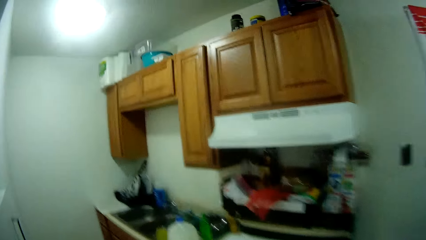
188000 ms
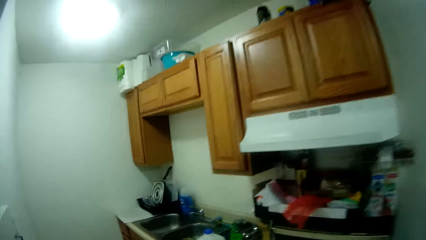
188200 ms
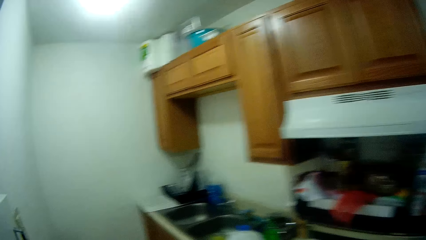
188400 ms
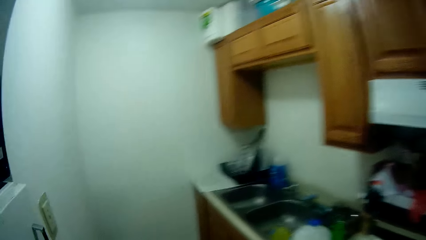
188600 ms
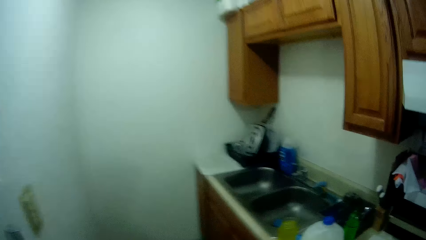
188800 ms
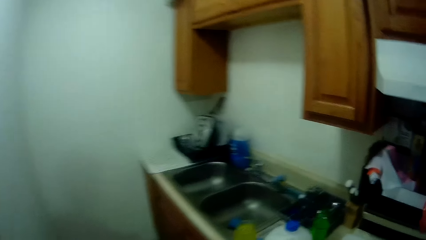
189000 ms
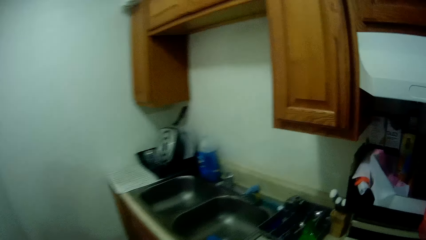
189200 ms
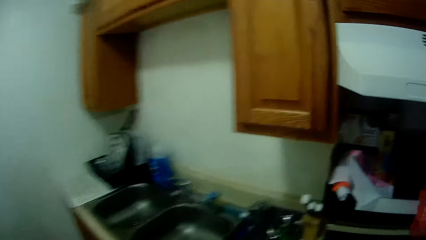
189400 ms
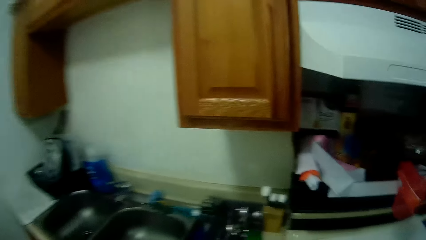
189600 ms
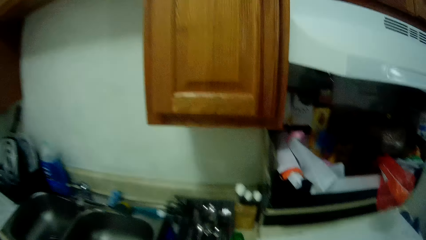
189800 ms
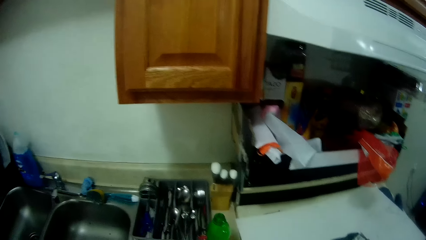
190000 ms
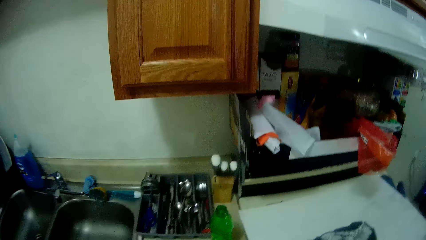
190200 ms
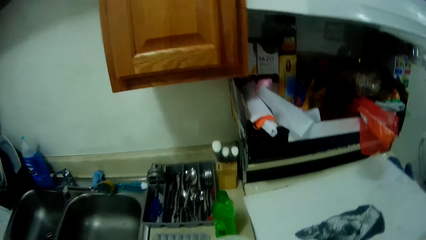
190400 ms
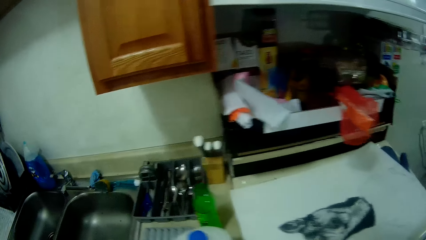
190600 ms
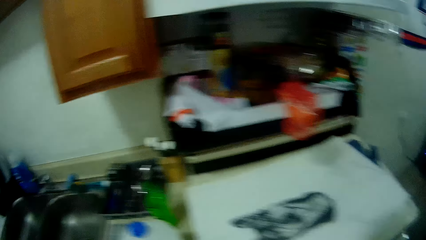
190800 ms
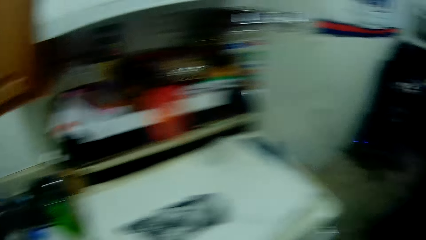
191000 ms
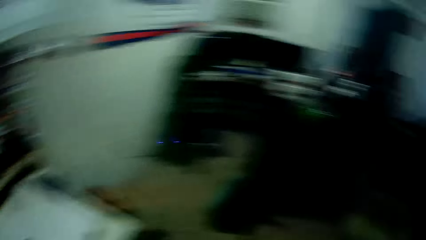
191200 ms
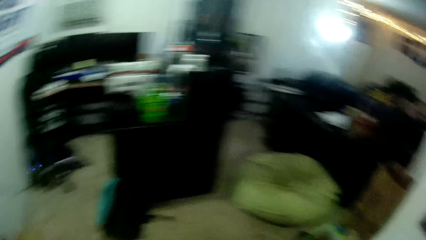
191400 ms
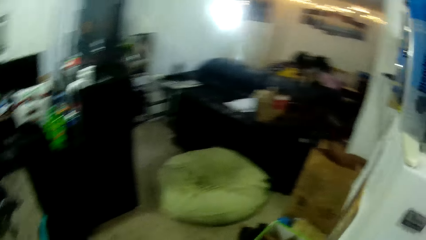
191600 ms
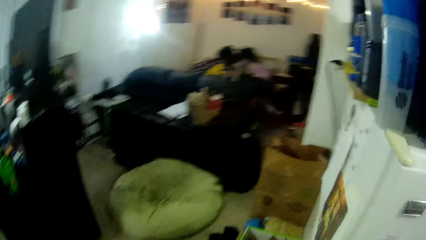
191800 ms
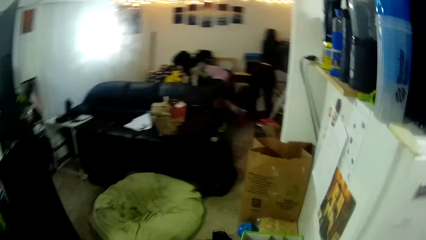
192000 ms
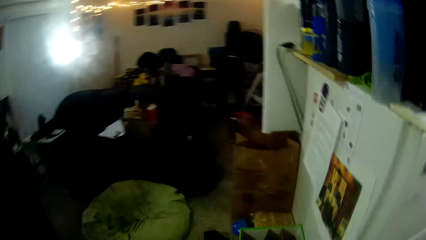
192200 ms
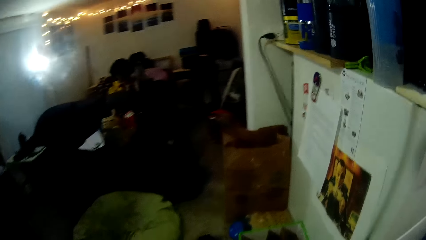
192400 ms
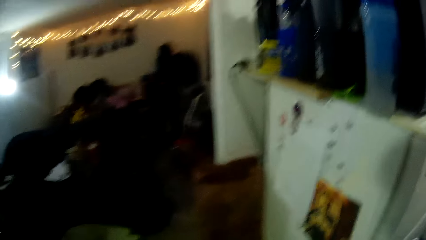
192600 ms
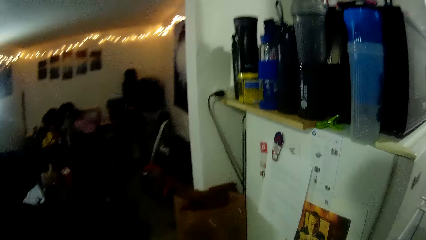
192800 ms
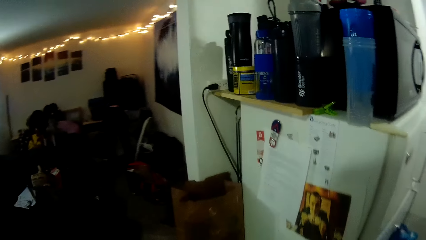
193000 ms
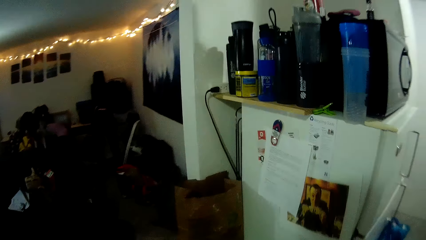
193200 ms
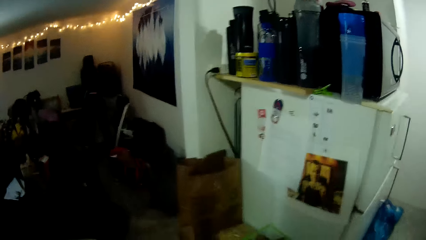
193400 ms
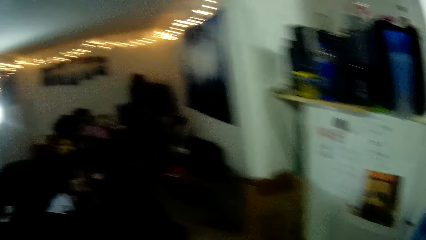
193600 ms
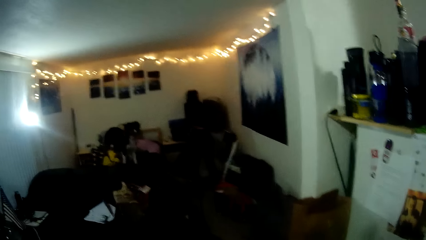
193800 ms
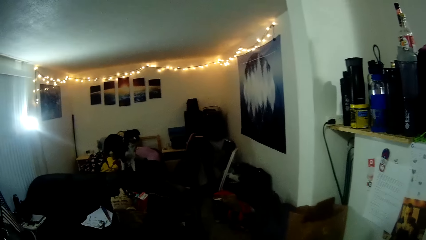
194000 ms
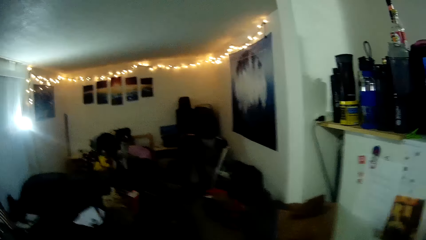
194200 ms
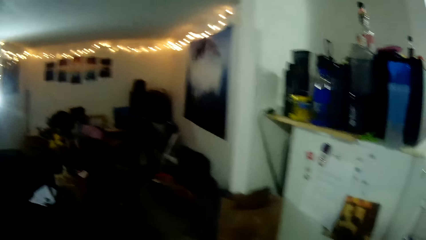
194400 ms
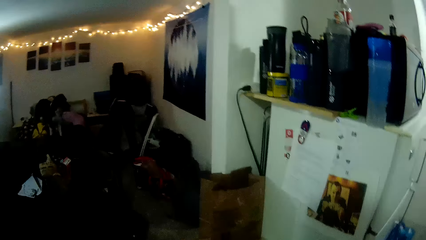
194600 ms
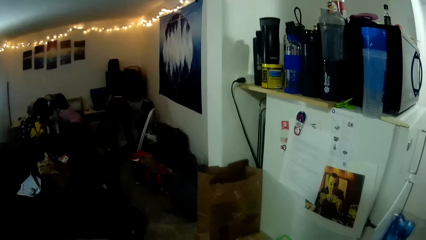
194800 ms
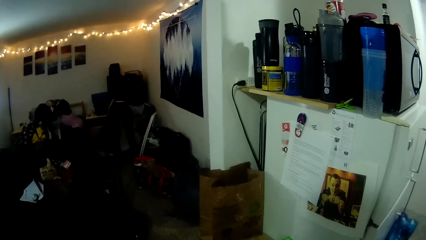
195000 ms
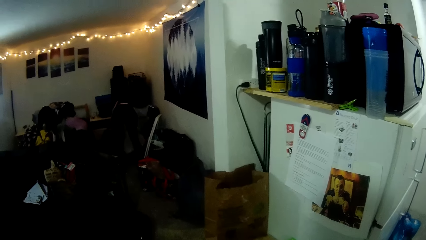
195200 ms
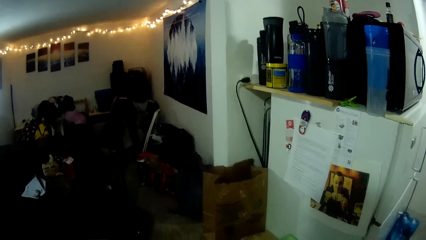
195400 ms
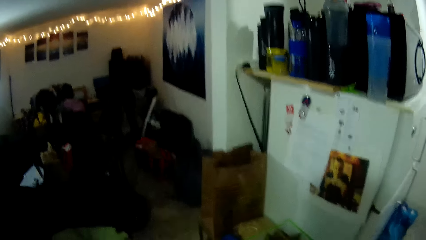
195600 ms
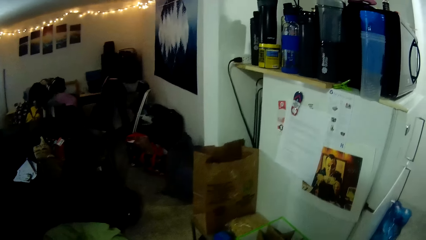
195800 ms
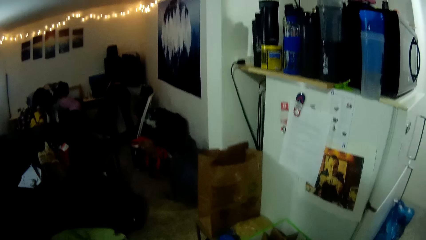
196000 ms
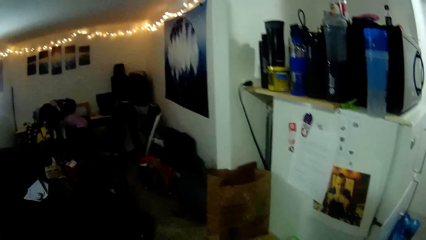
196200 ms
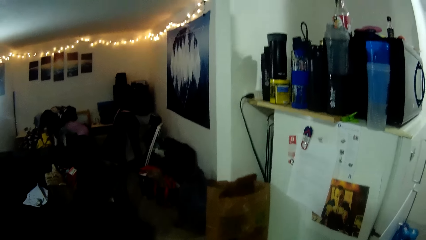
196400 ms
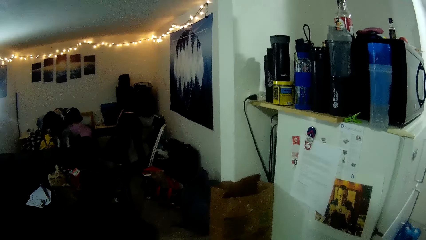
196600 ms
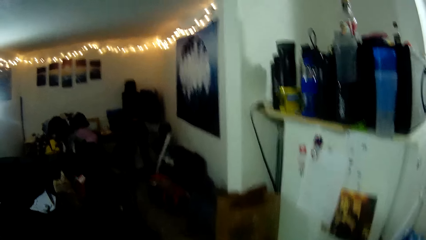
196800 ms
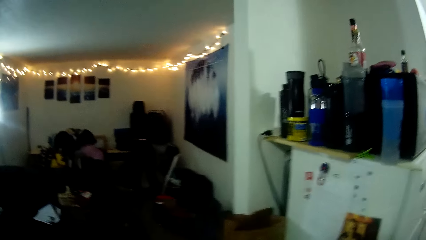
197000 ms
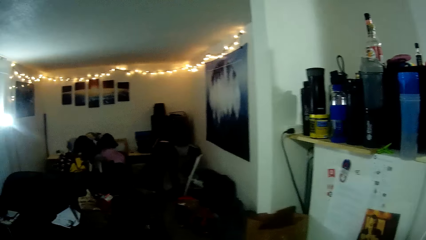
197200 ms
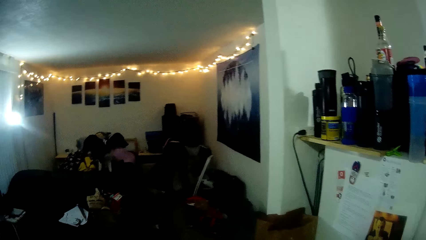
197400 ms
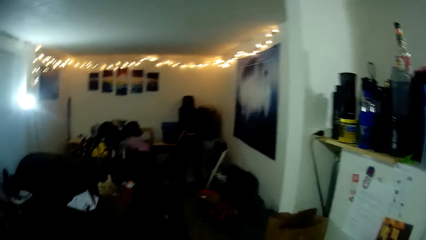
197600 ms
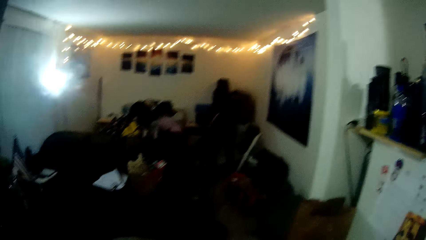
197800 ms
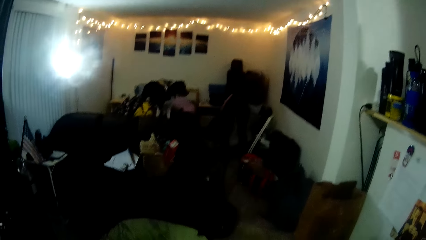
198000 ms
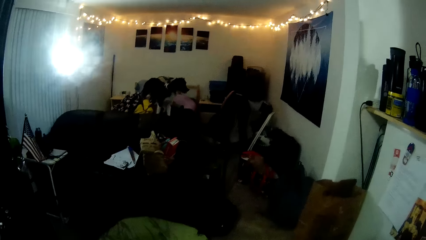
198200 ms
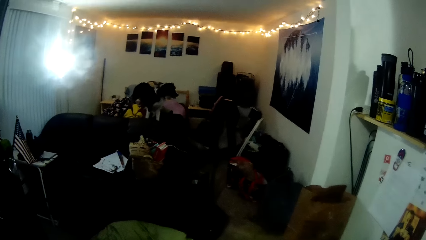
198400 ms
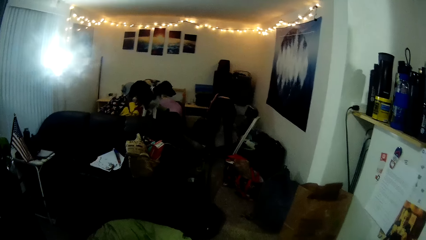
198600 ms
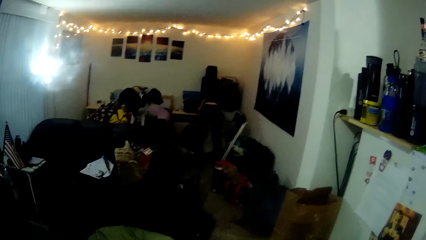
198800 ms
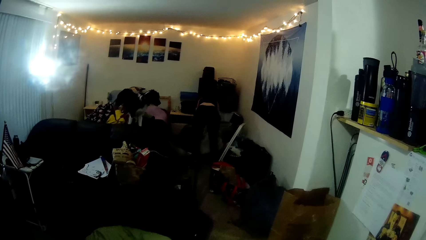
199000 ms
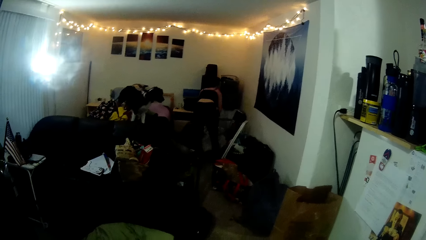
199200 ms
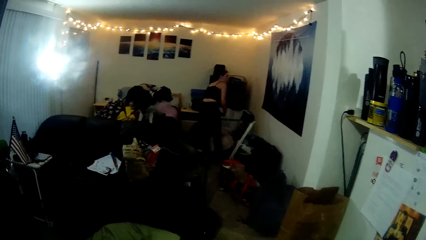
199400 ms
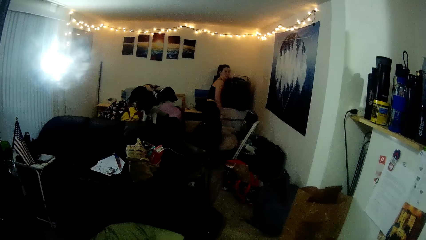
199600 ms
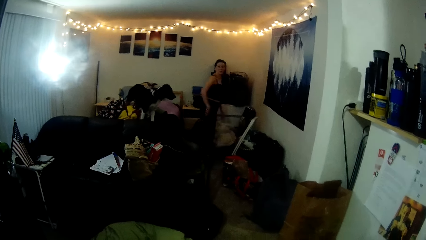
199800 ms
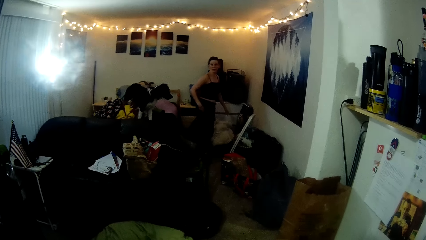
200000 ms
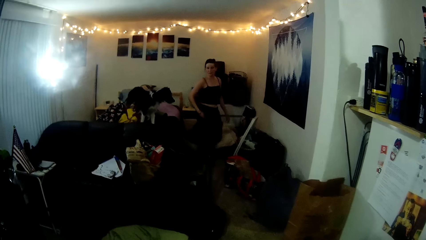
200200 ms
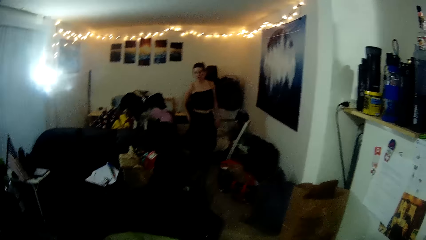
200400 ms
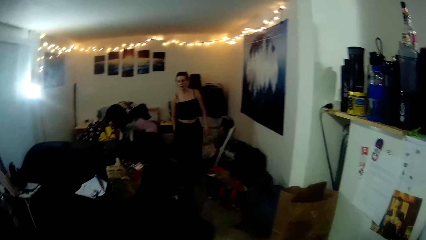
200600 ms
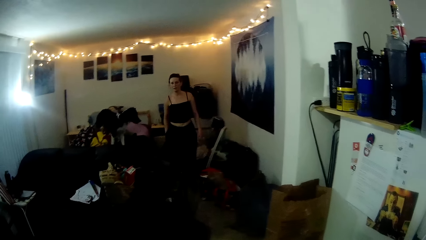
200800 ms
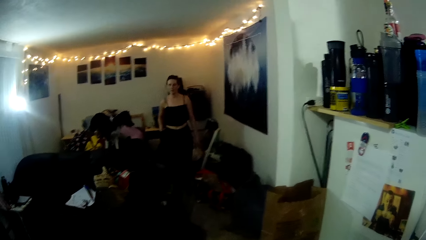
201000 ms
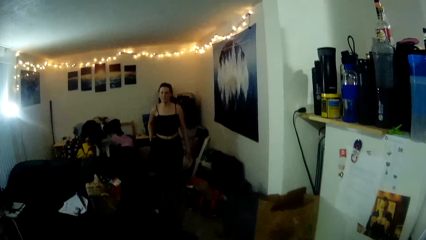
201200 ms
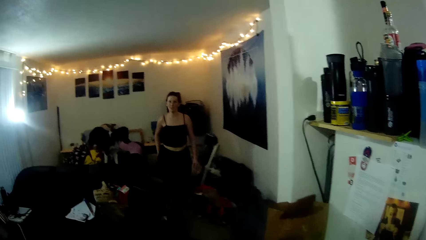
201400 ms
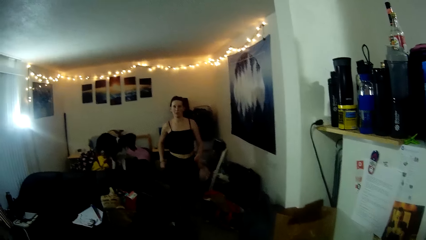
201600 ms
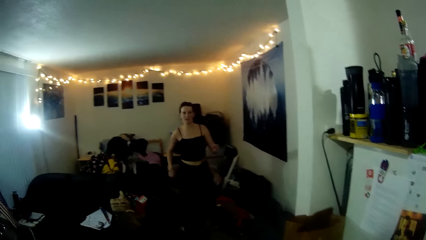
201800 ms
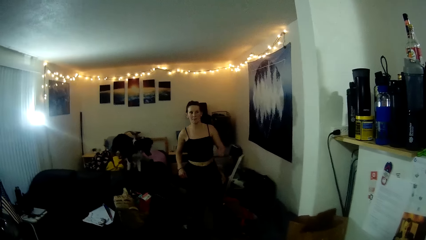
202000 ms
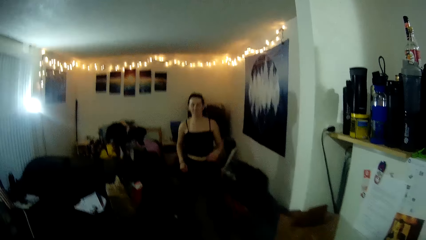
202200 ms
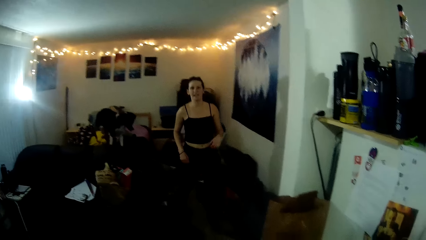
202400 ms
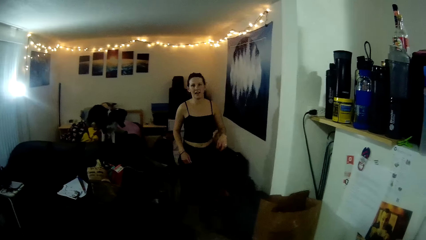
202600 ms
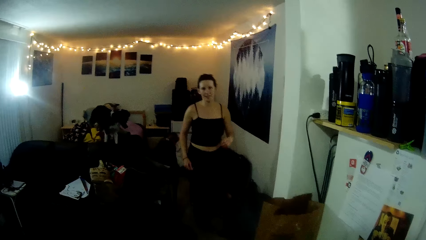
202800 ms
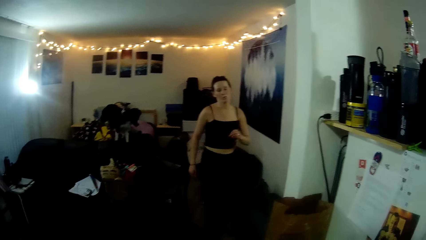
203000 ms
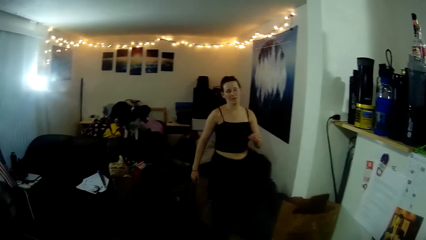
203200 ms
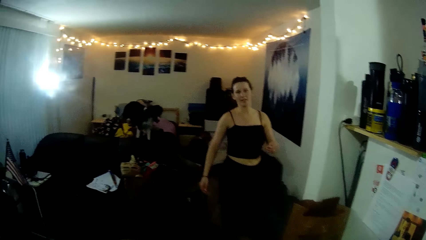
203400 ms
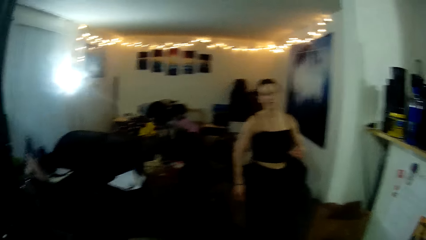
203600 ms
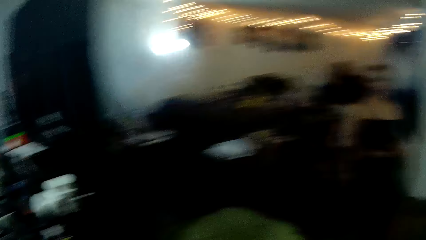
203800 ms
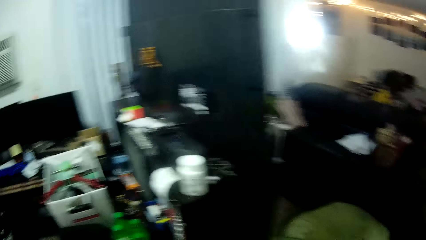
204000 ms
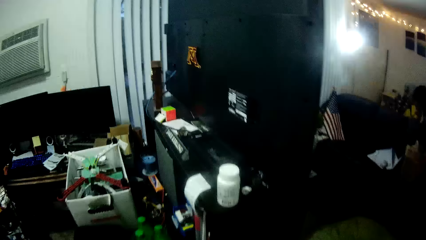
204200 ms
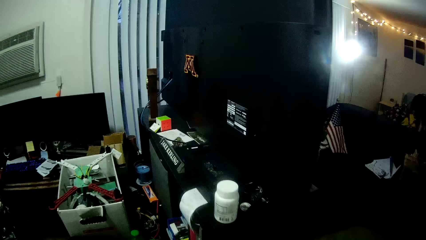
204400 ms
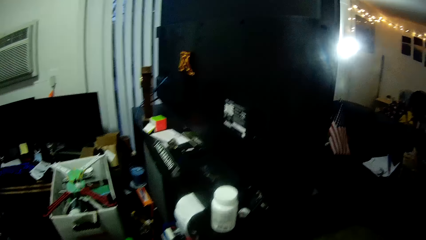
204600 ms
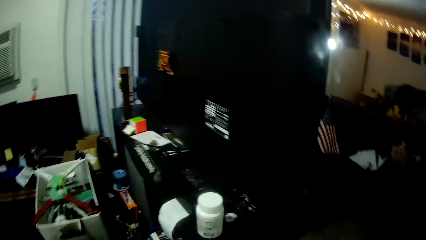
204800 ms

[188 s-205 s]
The camera wearer walks around the room and looks around. The lady does something. The lady steps forward. The camera wearer looks around. The lady points with the hand. The camera wearer talks to the lady.
